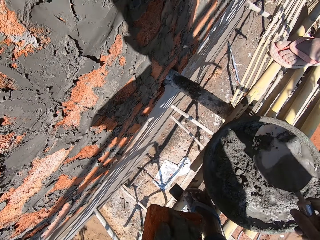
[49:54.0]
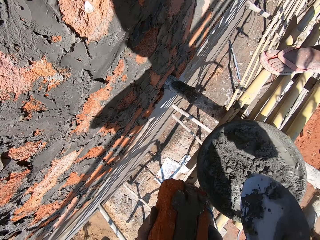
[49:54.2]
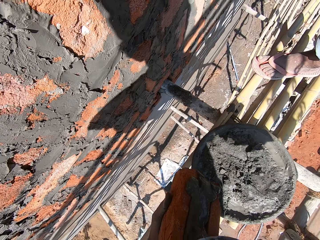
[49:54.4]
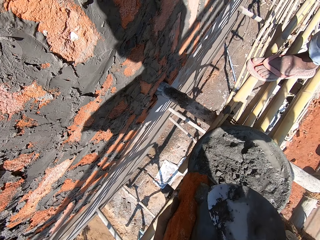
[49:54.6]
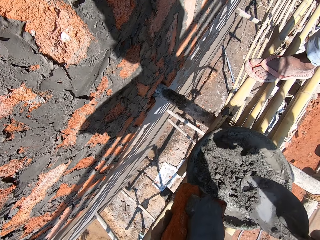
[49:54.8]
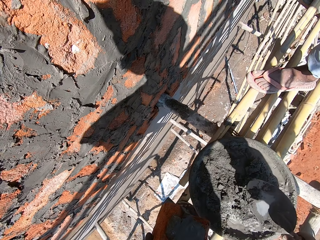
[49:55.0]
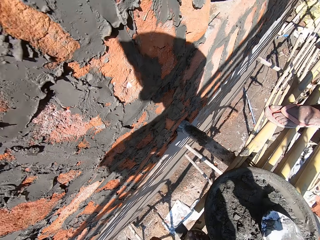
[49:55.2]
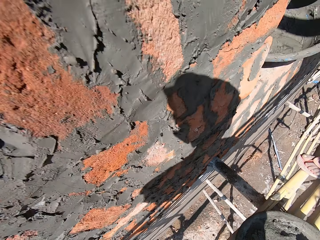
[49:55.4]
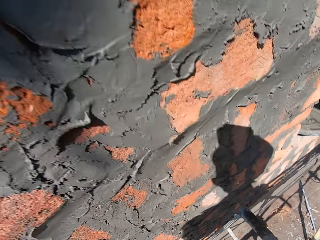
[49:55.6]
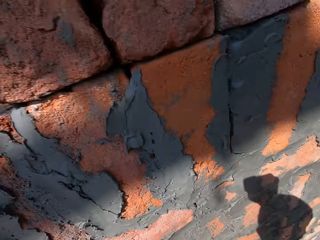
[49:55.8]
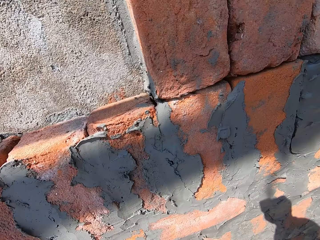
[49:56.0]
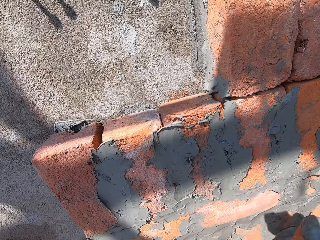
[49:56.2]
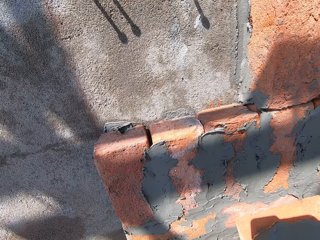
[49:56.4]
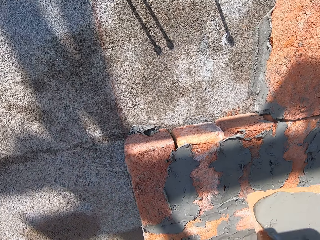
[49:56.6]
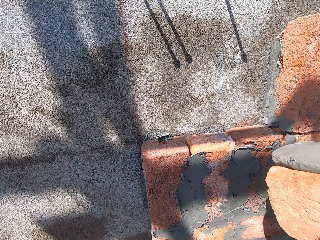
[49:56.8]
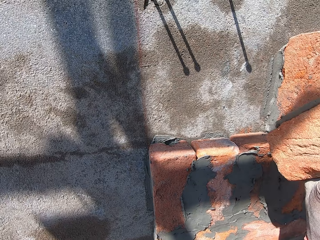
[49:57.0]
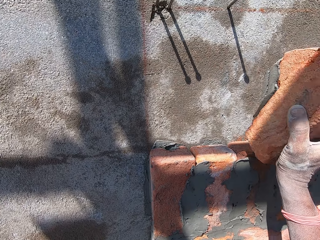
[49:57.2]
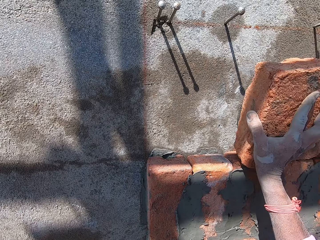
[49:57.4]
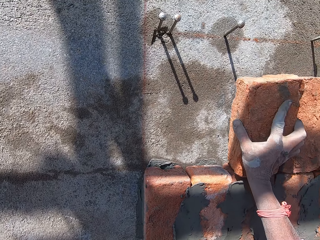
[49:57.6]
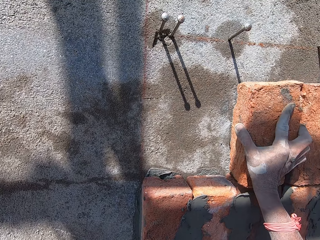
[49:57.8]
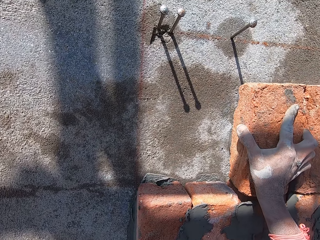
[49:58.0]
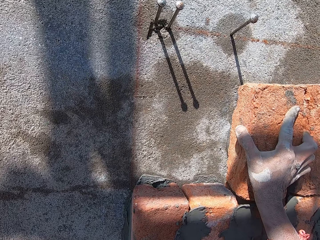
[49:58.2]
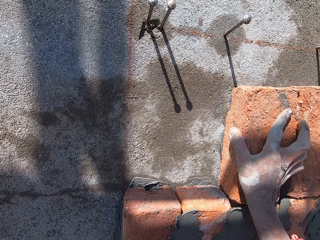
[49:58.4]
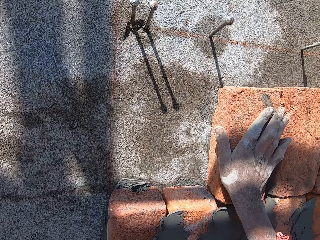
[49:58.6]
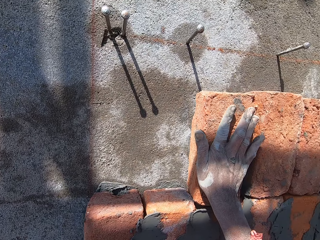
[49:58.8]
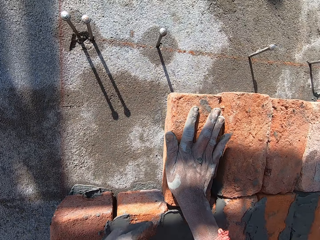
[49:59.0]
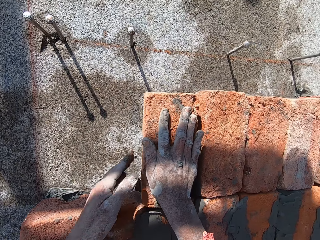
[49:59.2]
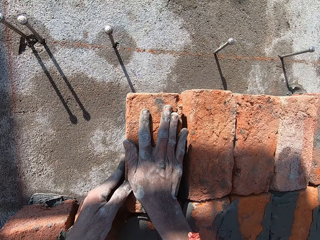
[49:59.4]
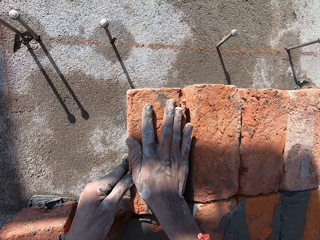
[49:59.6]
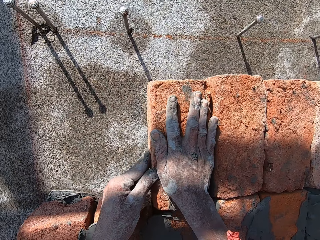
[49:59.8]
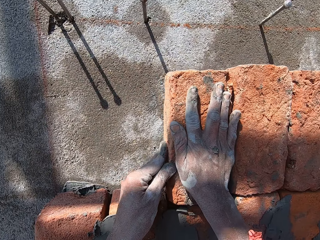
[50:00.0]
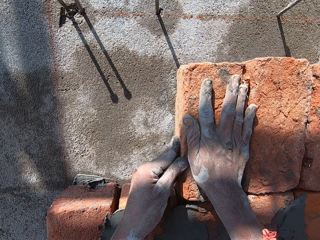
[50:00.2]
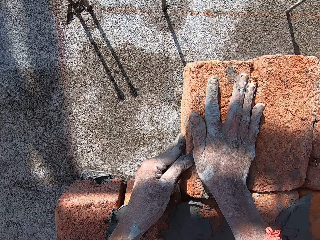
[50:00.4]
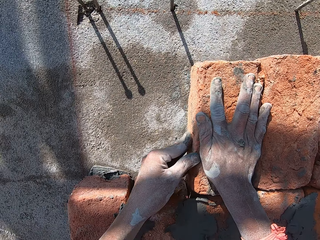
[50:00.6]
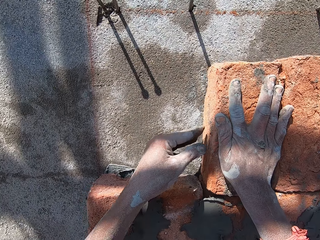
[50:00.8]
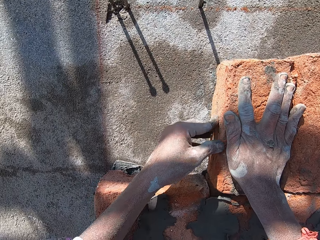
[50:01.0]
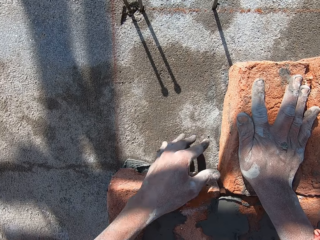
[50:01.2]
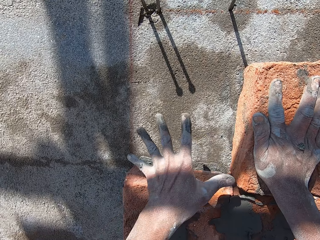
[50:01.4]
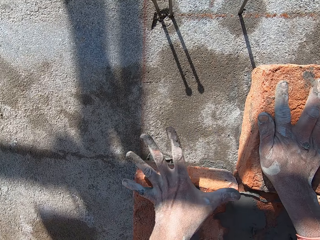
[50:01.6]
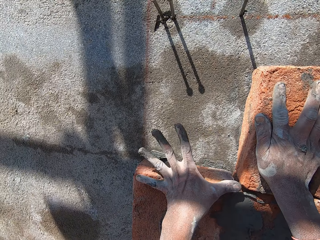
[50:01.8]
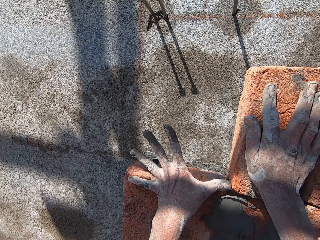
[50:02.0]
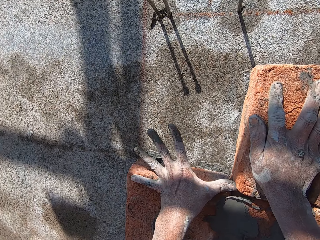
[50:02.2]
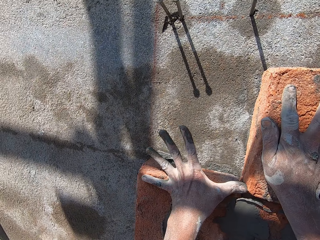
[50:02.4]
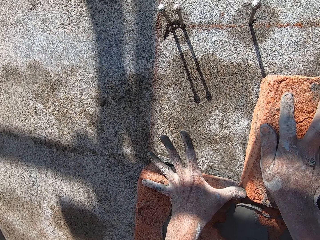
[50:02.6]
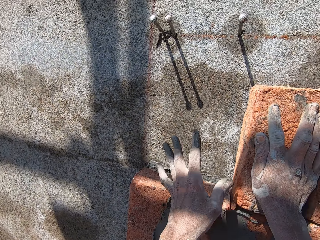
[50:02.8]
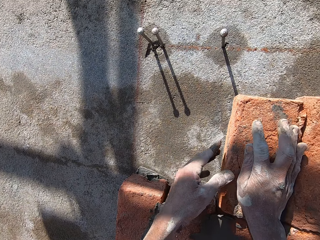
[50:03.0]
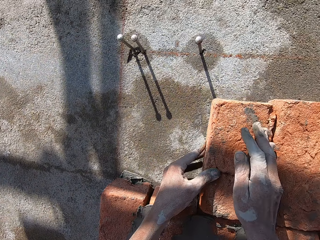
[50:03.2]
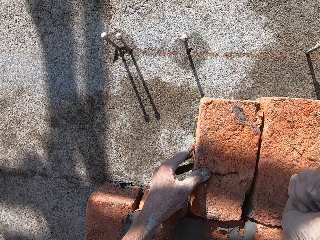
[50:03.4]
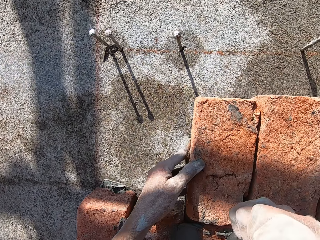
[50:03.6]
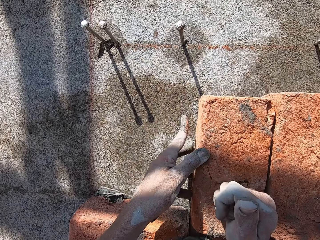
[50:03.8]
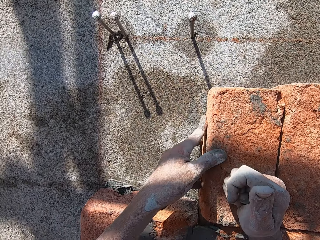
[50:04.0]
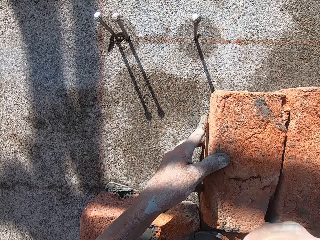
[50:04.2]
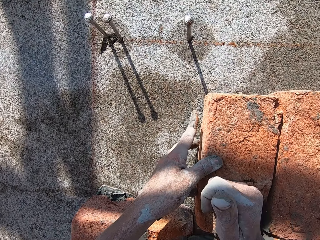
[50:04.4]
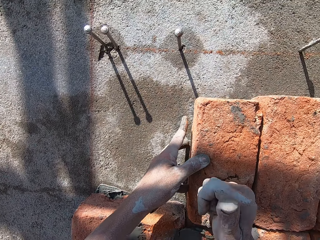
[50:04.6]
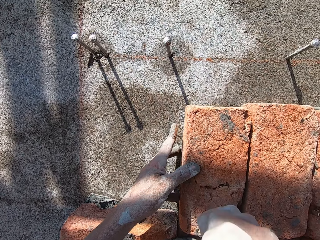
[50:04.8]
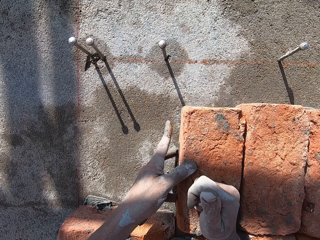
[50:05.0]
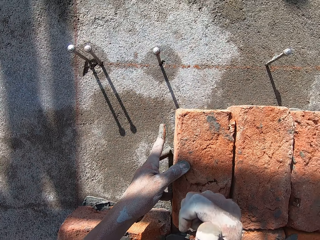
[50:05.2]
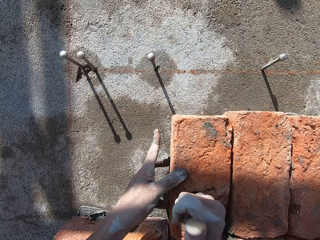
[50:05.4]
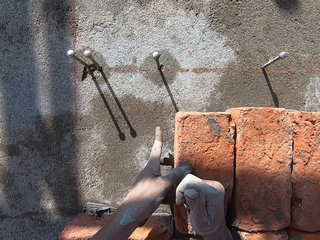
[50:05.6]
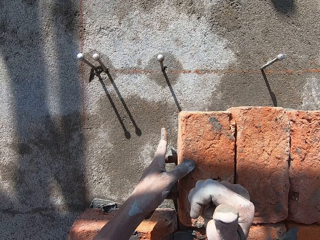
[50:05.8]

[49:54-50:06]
The camera wearer picks up a hand trowel from a mortar pan on the scaffolding with his right hand. He spreads wet mortar on the brick in his left hand with the hand trowel in his right hand. He places the hand trowel in his right hand into the mortar pan on the scaffolding. He fits the brick on the wall with his right hand. He fits the brick on the wall with both hands. He measures the width of the bricks with the left hand. He presses the brick onto the wall. He hits the brick on the wall with his right hand.

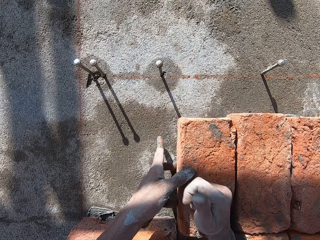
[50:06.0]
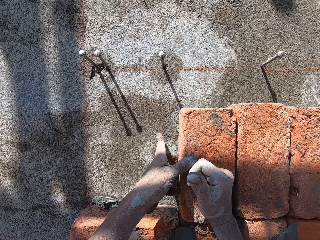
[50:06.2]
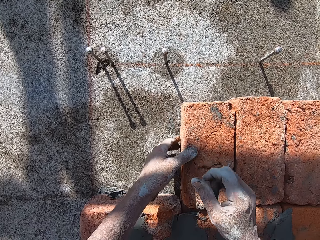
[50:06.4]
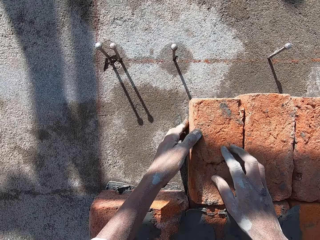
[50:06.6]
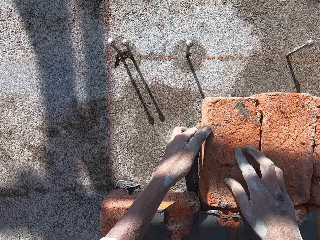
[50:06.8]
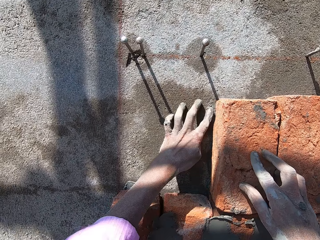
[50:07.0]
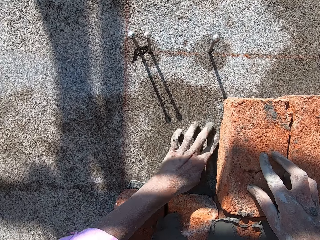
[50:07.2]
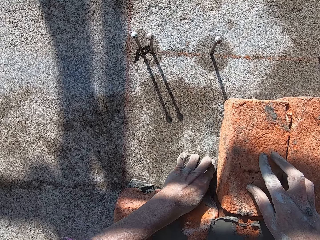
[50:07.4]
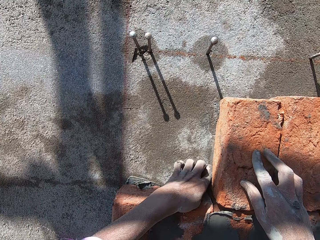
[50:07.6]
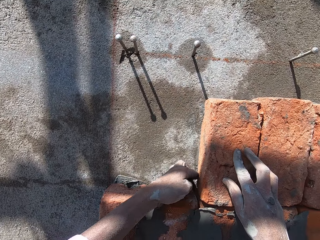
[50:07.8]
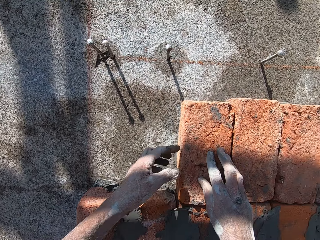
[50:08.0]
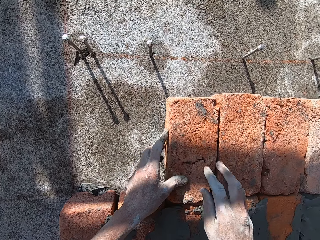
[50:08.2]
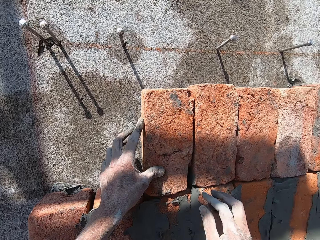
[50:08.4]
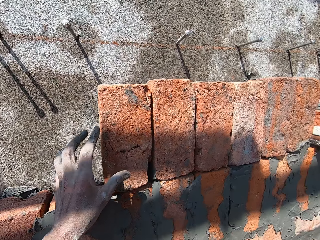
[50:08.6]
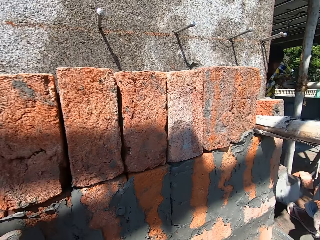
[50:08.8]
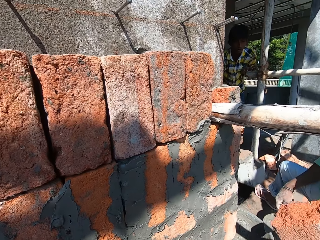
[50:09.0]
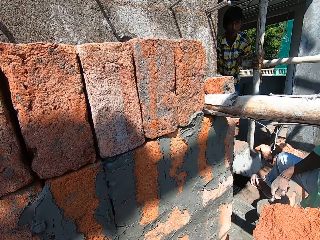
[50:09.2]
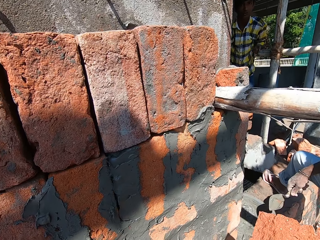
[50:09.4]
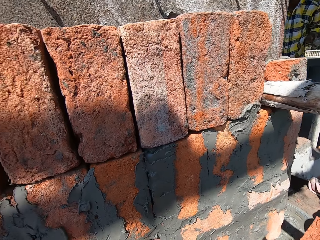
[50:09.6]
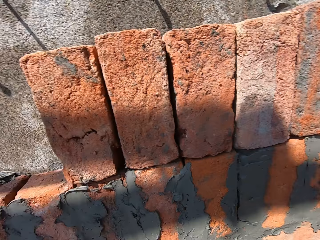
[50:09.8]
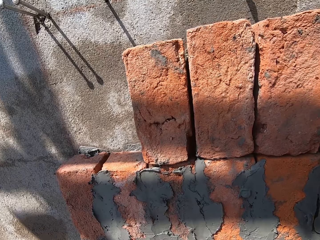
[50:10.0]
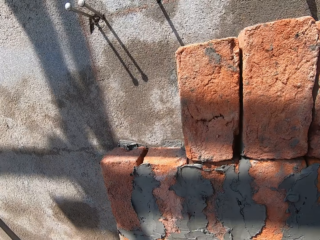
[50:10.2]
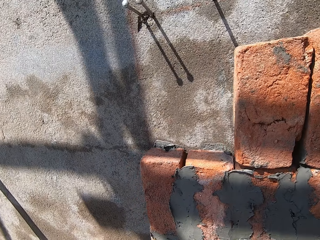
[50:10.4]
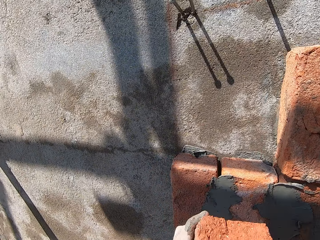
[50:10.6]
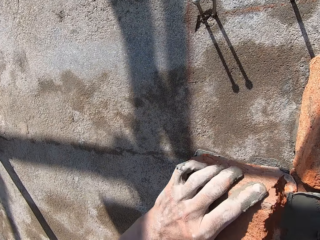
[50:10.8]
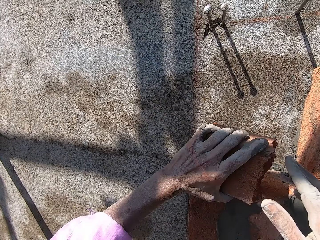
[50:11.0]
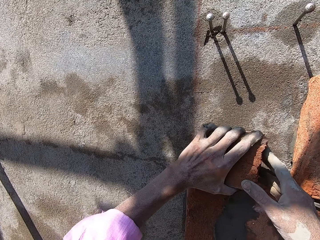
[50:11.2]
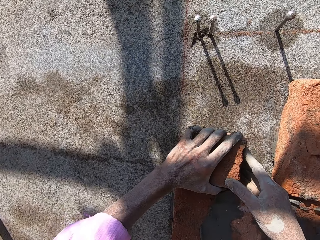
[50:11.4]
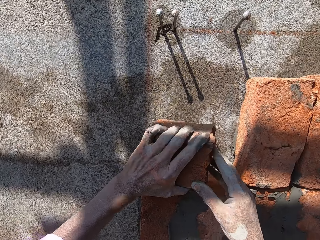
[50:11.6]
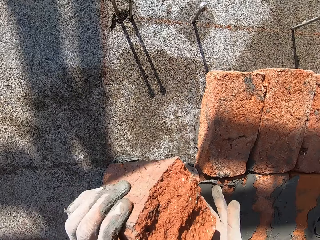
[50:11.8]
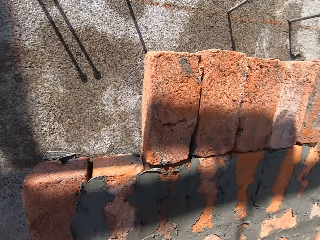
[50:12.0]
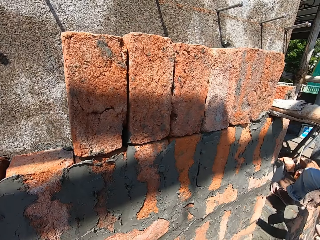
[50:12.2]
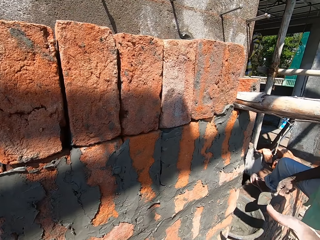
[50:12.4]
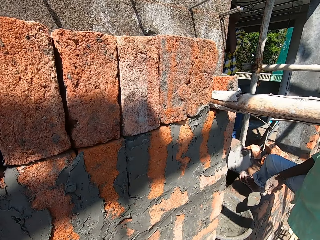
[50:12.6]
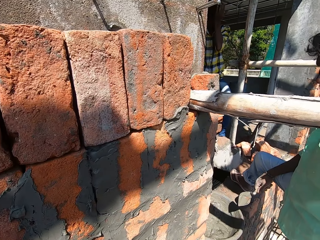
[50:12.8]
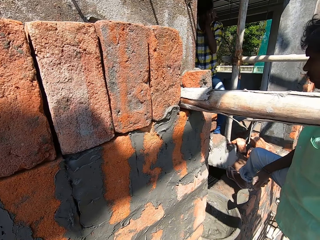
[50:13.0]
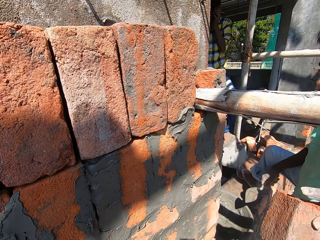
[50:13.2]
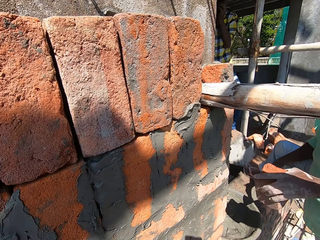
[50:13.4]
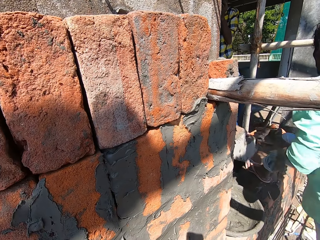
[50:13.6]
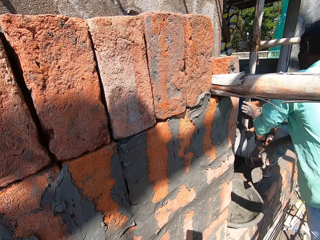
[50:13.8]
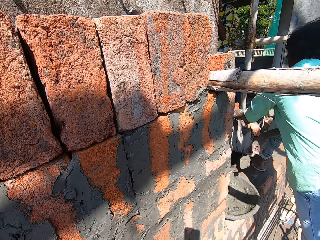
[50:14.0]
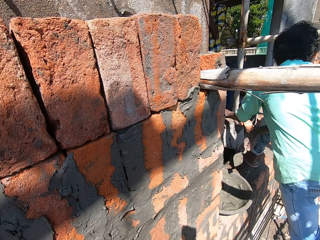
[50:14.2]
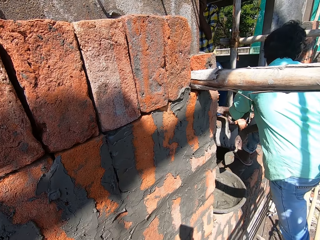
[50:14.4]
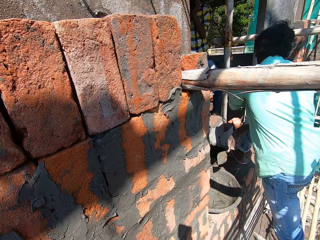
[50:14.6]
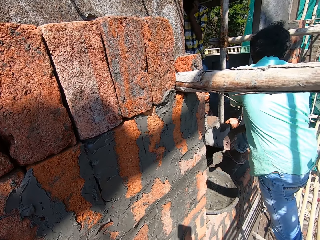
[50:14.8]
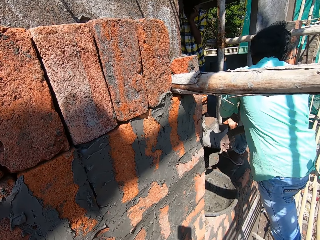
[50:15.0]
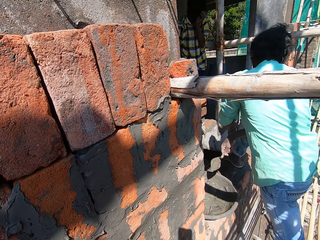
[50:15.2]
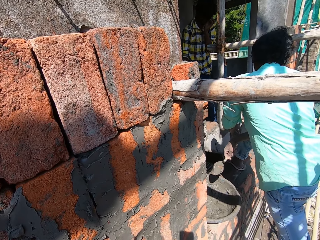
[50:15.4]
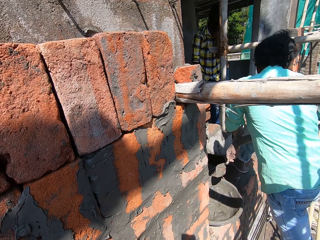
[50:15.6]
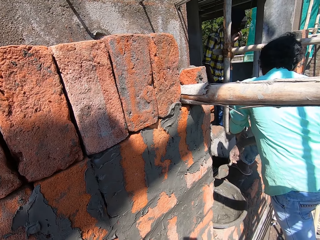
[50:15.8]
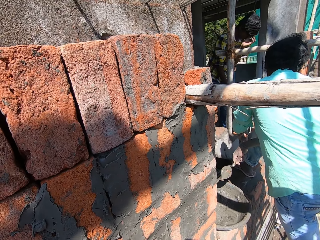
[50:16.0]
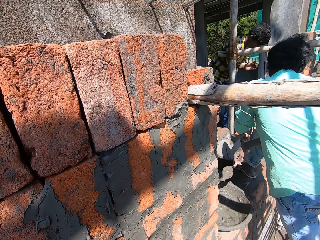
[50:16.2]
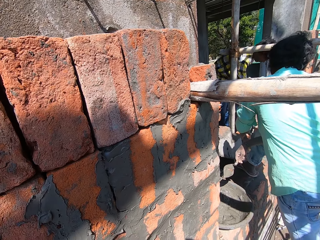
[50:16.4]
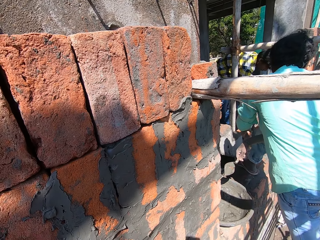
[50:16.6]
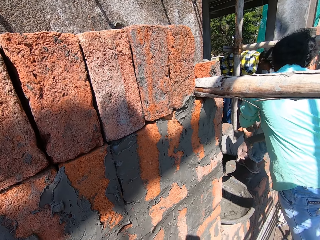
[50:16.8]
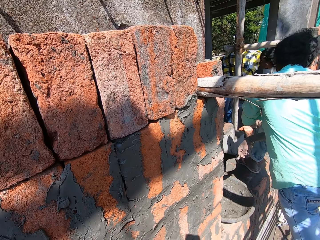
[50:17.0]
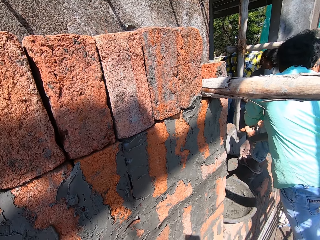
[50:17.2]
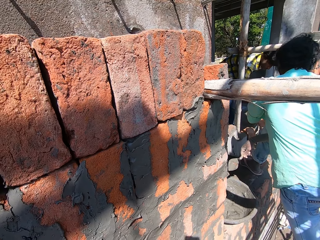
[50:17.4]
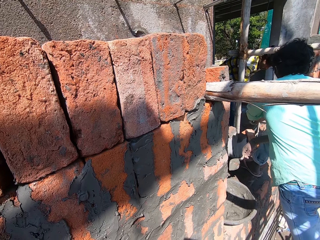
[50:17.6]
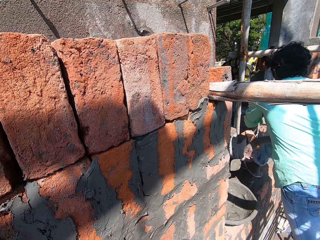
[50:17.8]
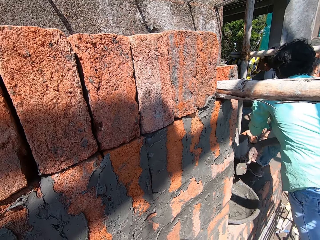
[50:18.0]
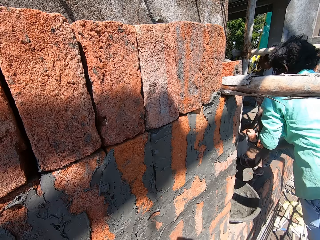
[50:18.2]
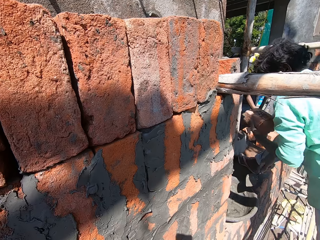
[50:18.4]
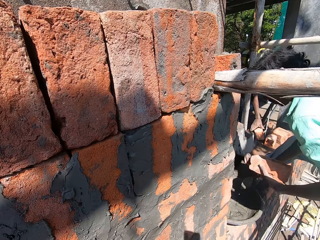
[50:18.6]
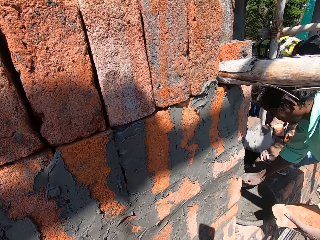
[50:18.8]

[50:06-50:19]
The camera wearer spreads wet mortar on the wall with his left hand, with the index finger. He receives a brick from a man's left hand with his right hand. He fits the brick on the wall with both hands. He removes the brick. The man throws the brick in his left hand into the building. Another man passes a brick to the first man with his right hand. The first man holds the brick with his left hand.
